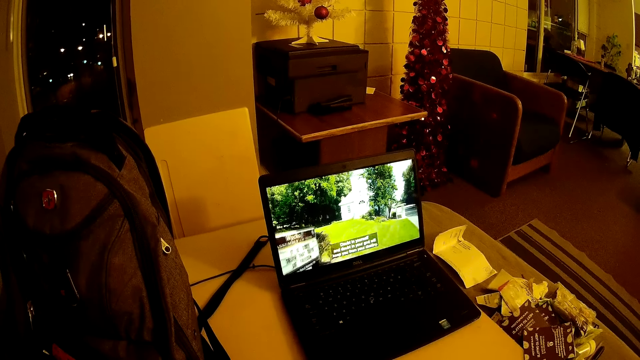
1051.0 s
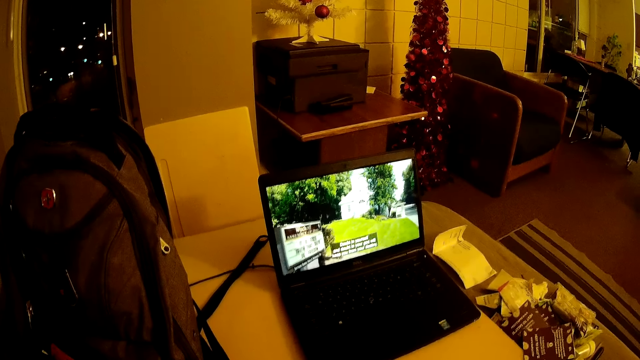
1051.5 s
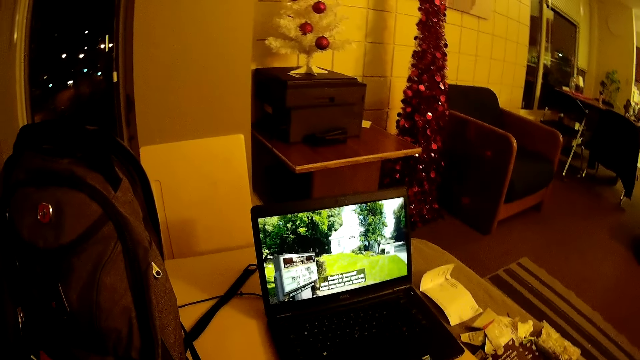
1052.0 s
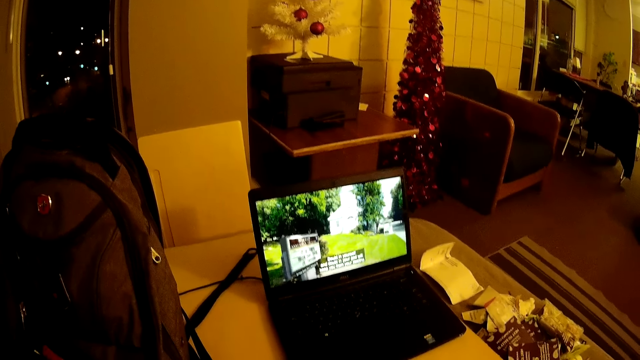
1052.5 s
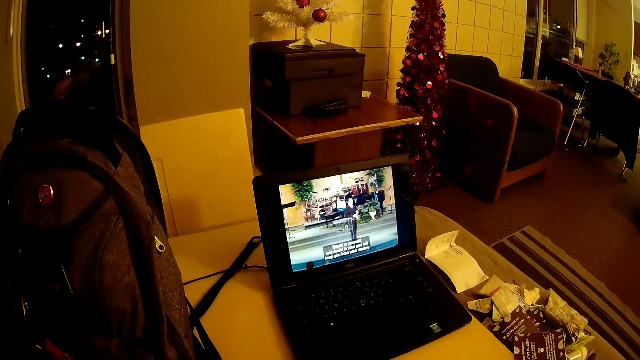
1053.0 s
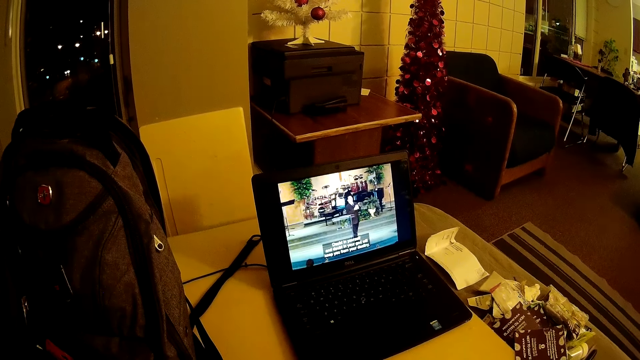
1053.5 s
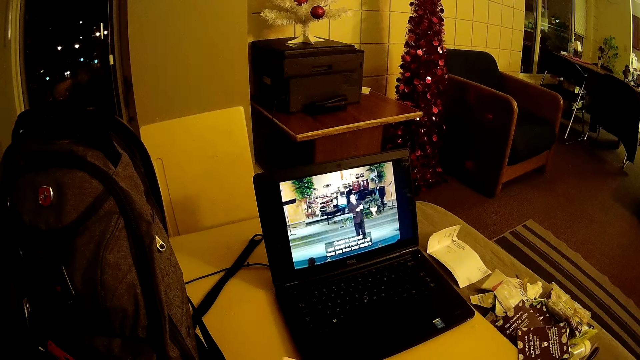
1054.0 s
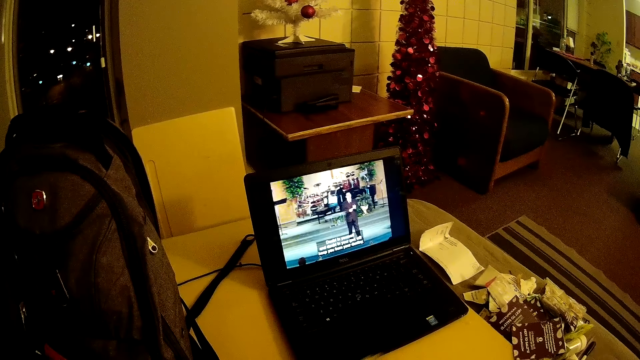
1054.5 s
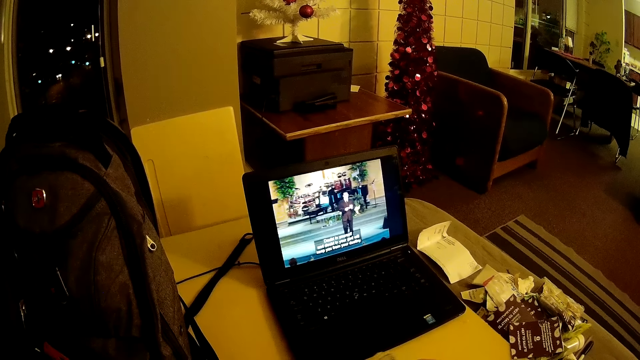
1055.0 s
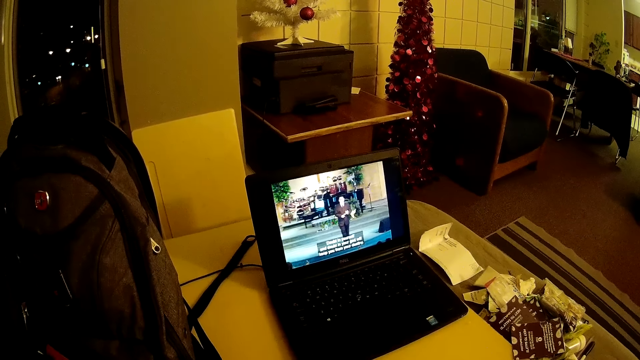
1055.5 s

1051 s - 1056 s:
The camera wearer watches a movie on the laptop.

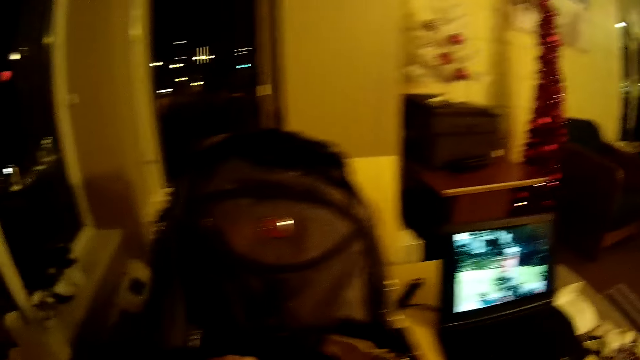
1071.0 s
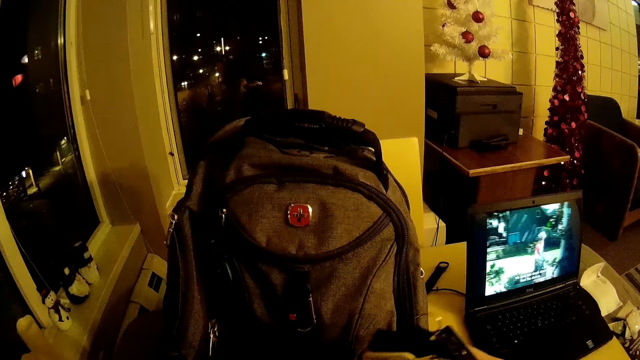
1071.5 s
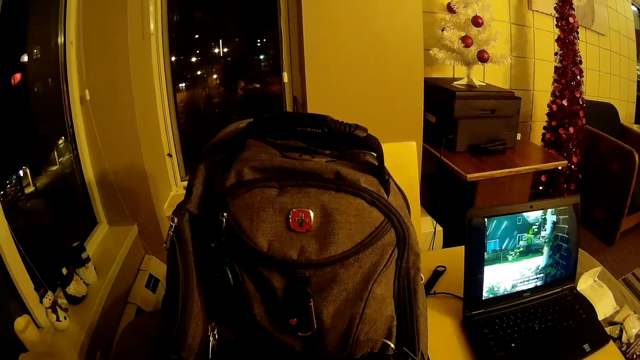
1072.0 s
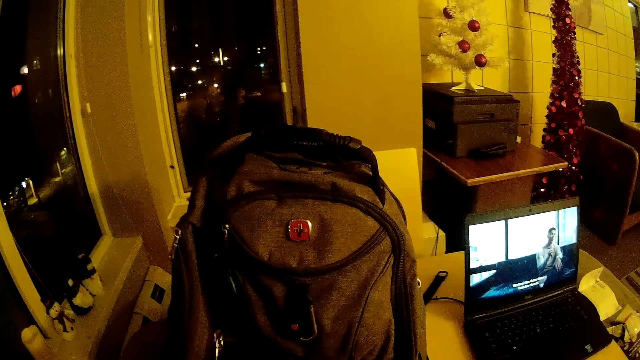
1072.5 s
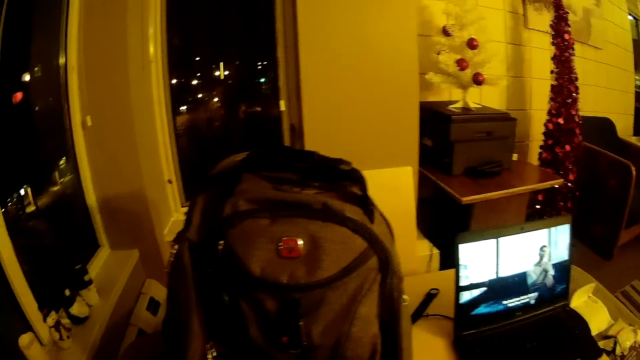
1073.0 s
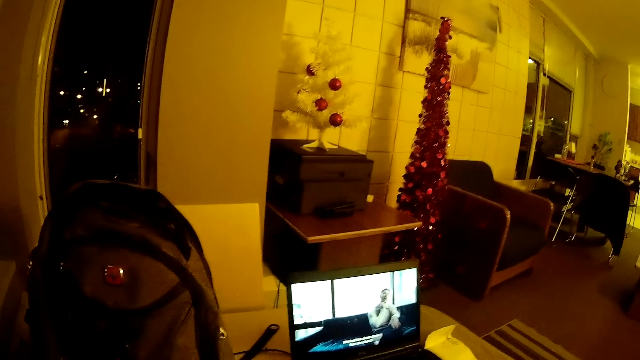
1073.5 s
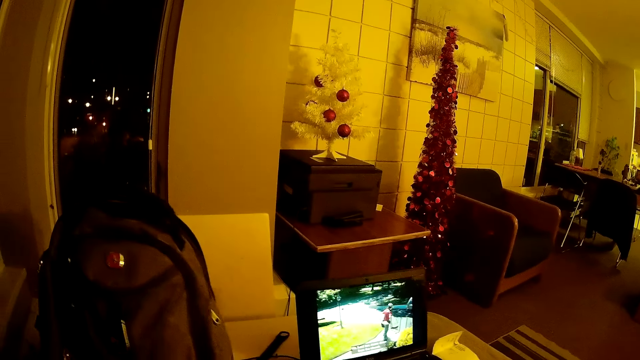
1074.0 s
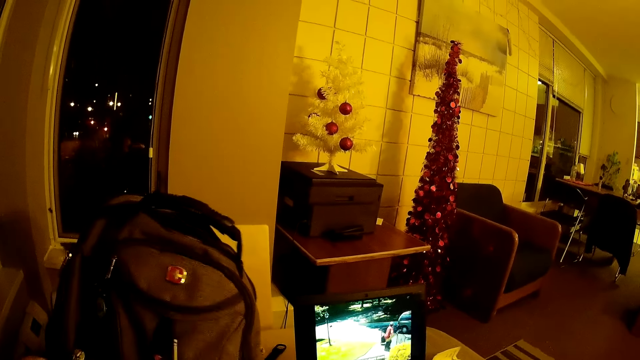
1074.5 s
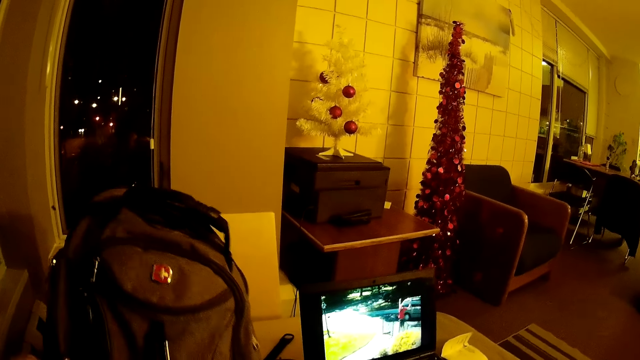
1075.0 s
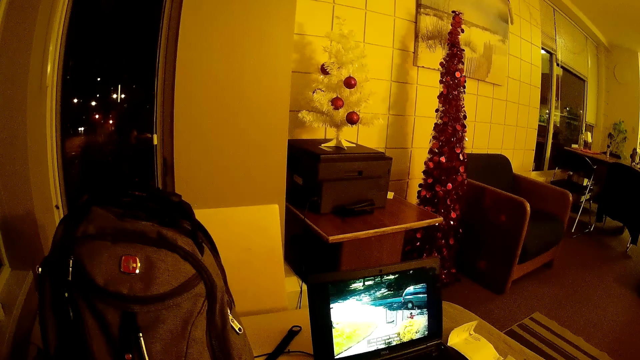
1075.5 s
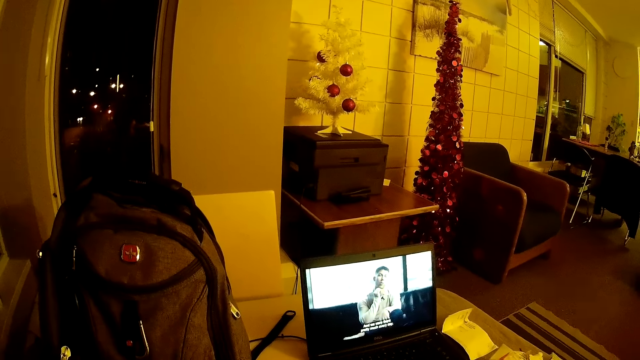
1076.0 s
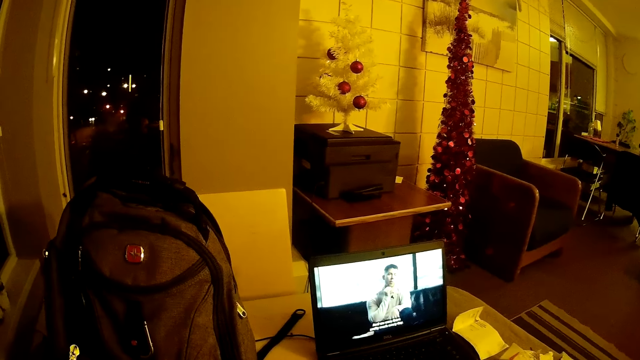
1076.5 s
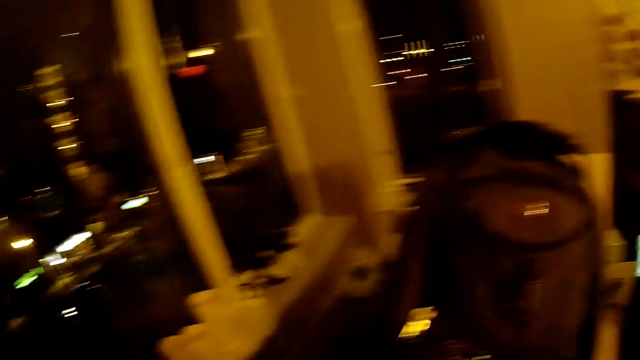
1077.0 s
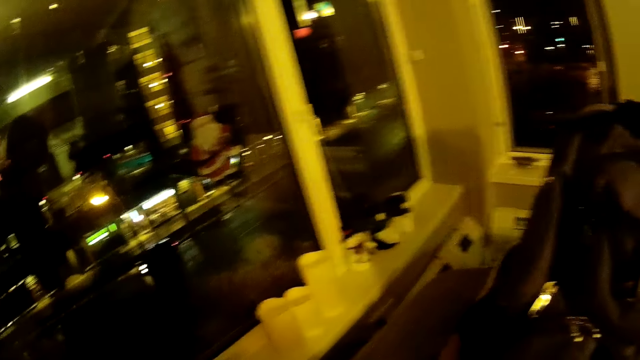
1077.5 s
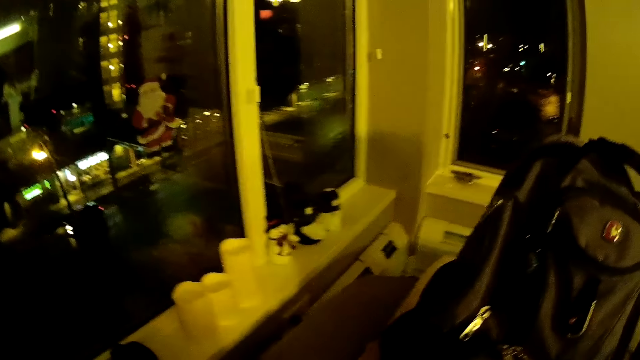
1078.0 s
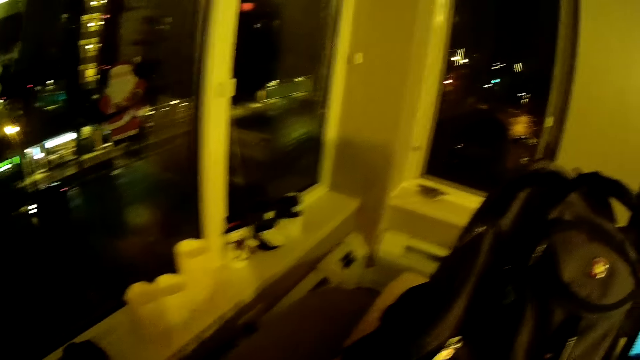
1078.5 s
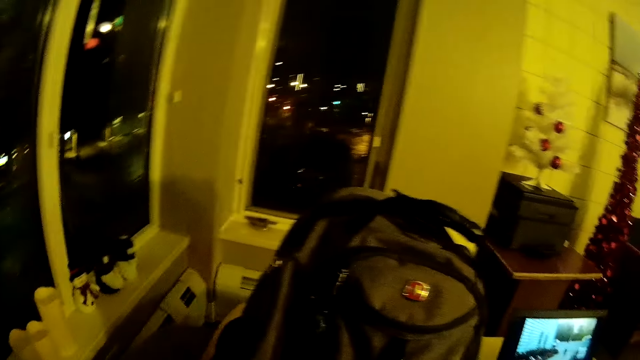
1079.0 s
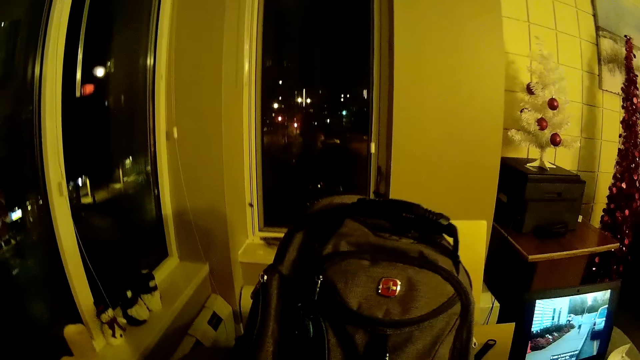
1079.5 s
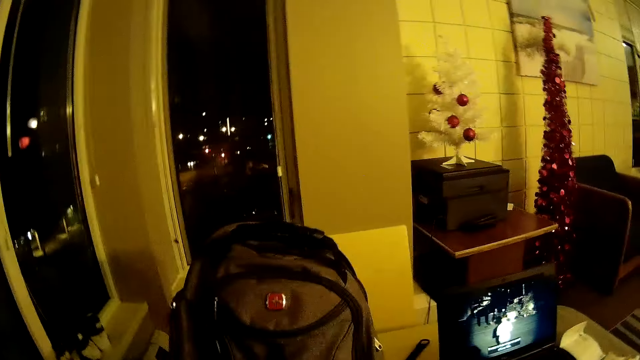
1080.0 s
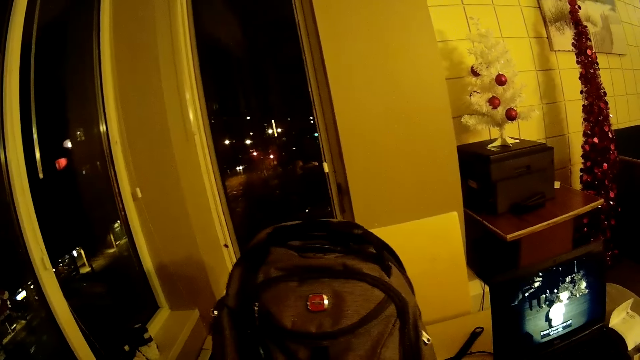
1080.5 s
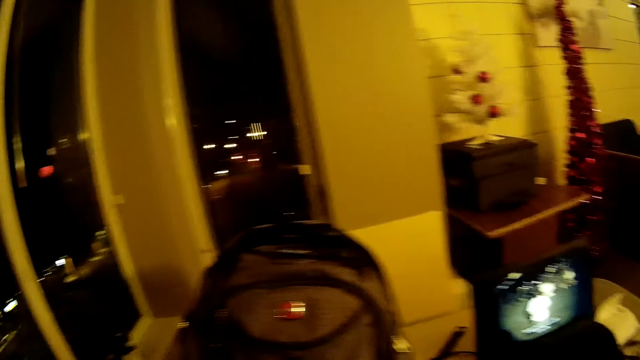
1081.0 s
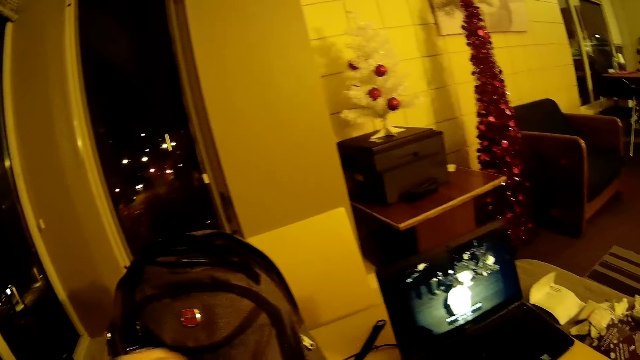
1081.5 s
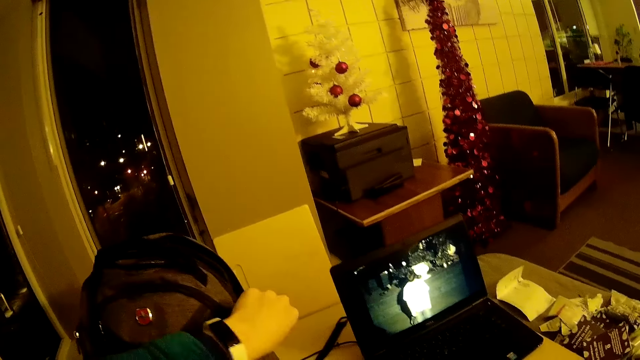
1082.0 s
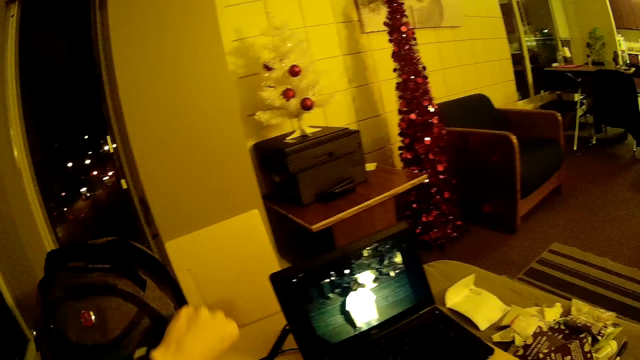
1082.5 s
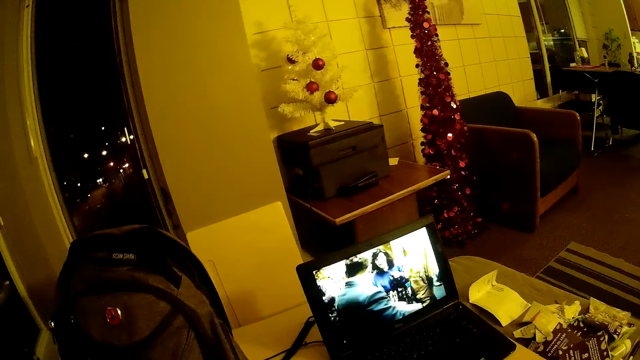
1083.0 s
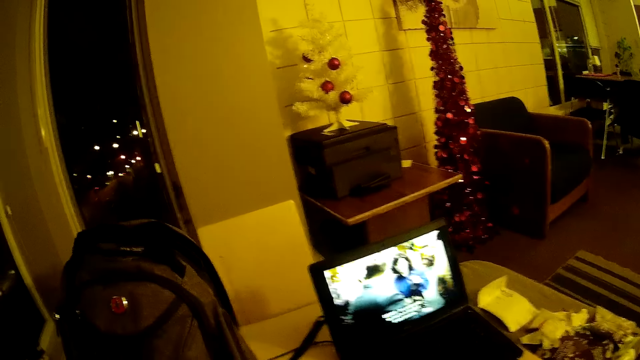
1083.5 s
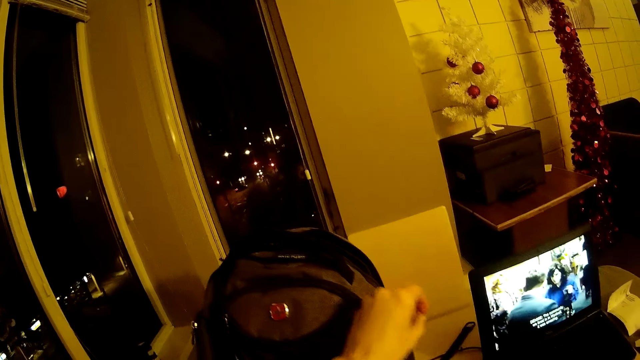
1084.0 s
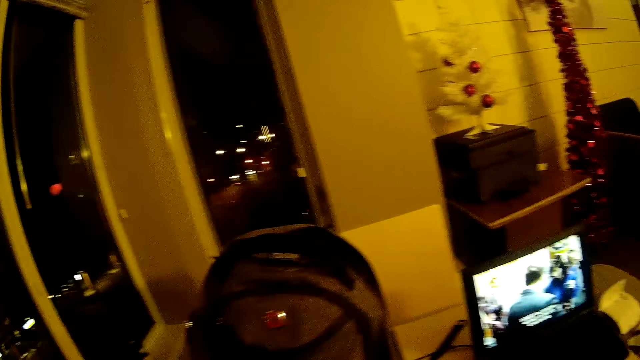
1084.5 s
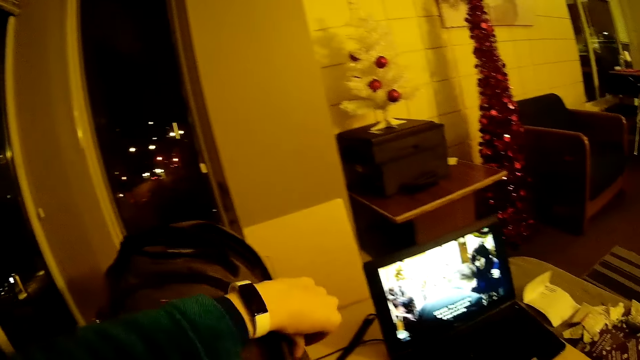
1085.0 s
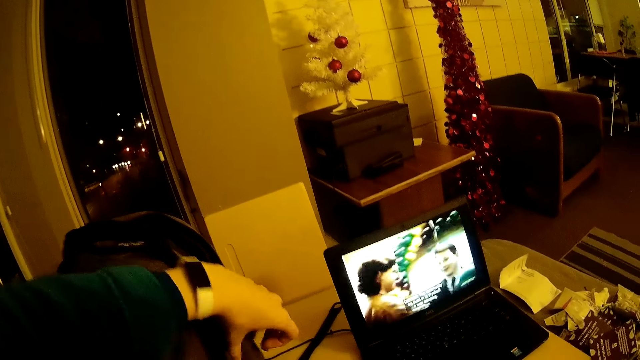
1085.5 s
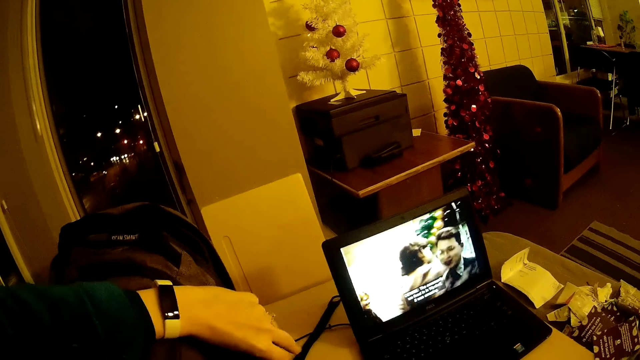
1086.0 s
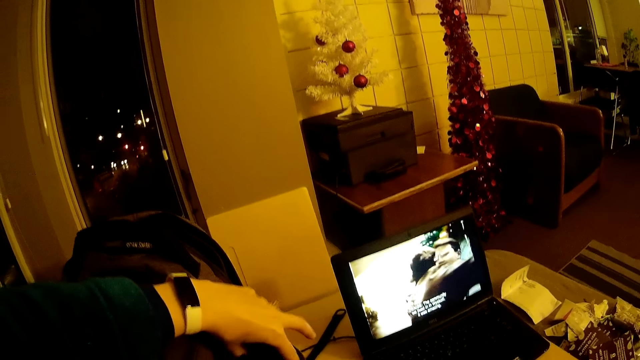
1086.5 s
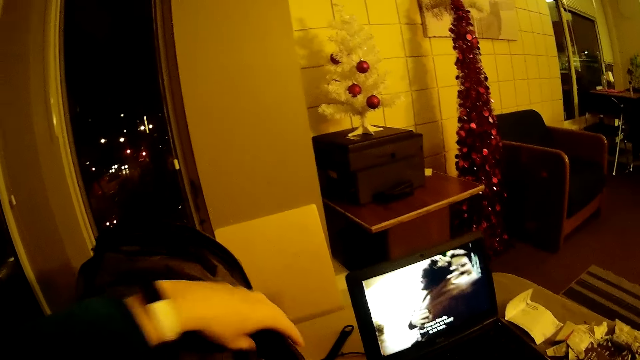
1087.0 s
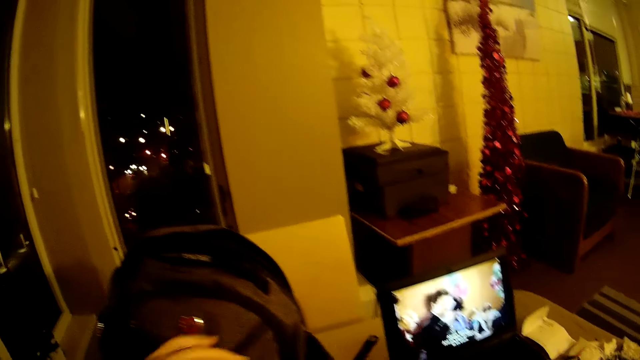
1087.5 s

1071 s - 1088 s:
The camera wearer places items in a bag. They touch the bag. They look around the window. They watch a movie on the laptop. They zip up the bag.
